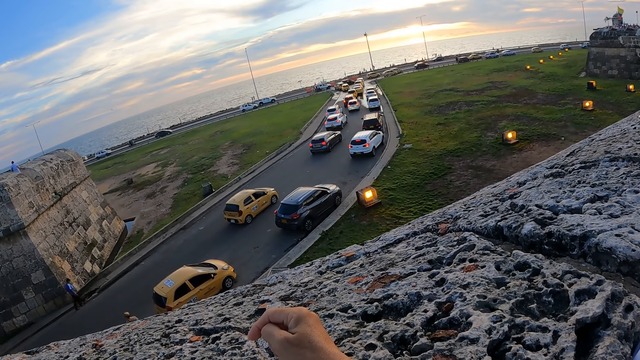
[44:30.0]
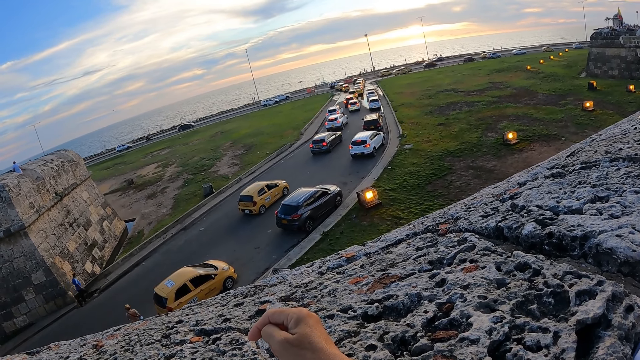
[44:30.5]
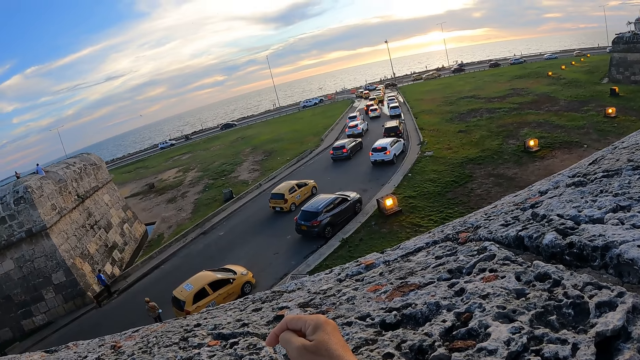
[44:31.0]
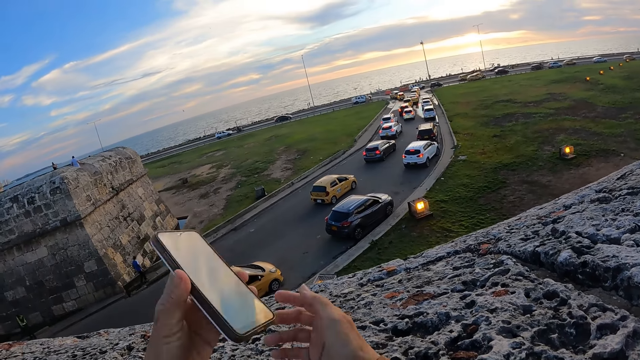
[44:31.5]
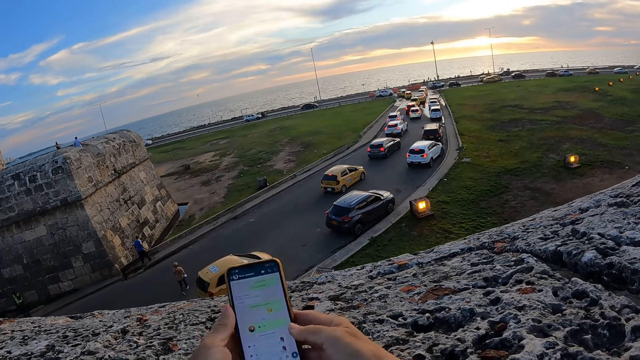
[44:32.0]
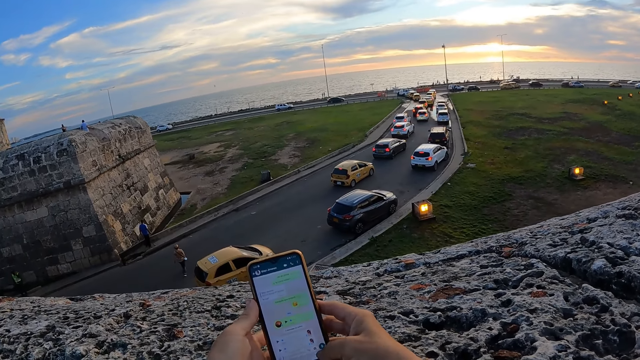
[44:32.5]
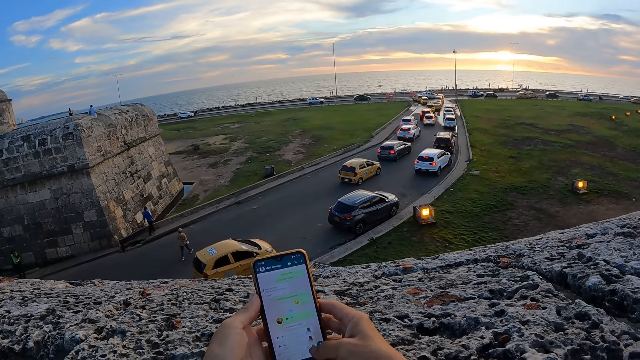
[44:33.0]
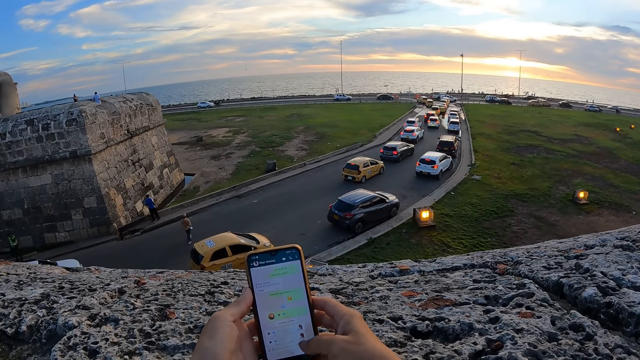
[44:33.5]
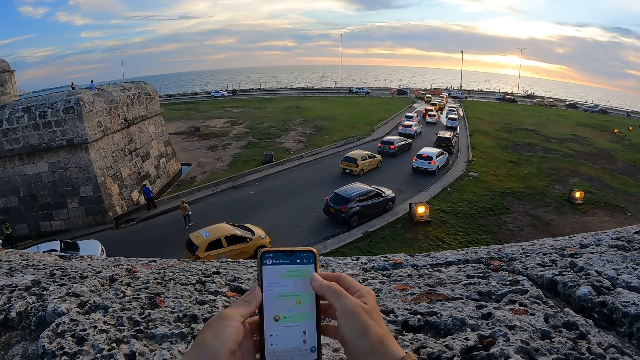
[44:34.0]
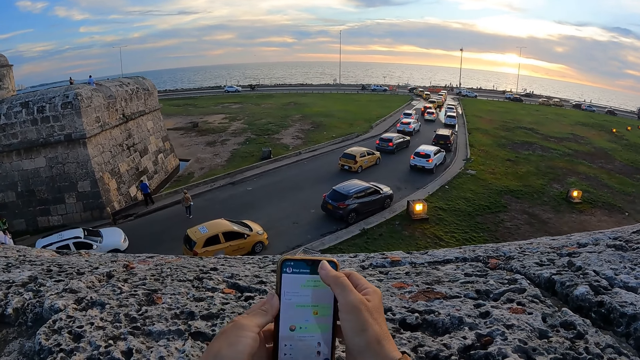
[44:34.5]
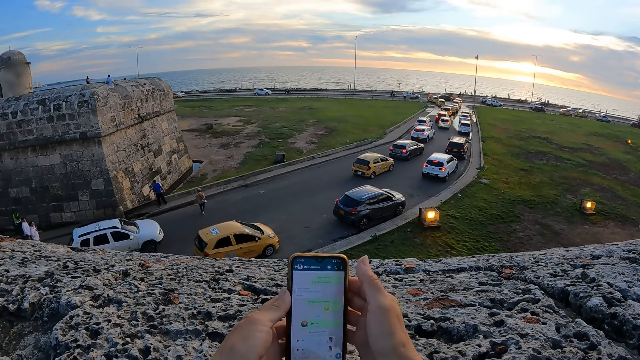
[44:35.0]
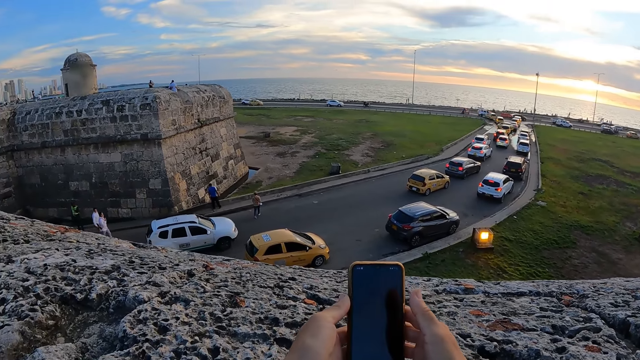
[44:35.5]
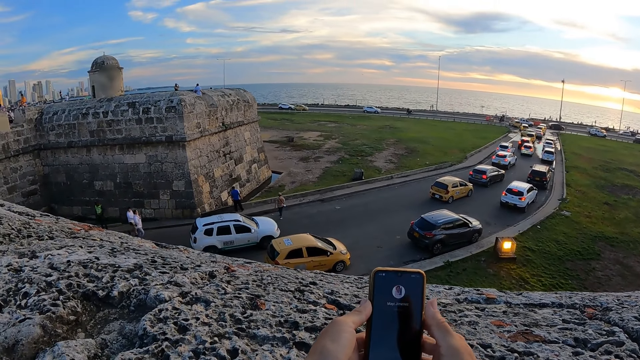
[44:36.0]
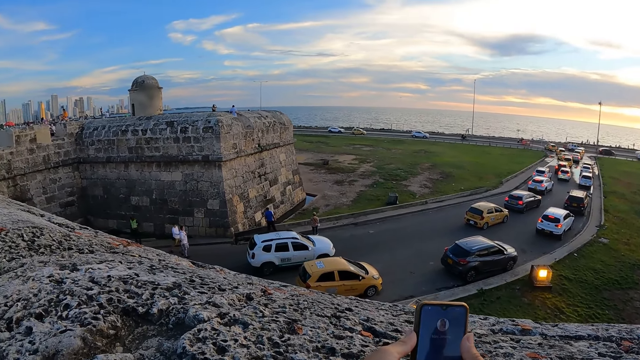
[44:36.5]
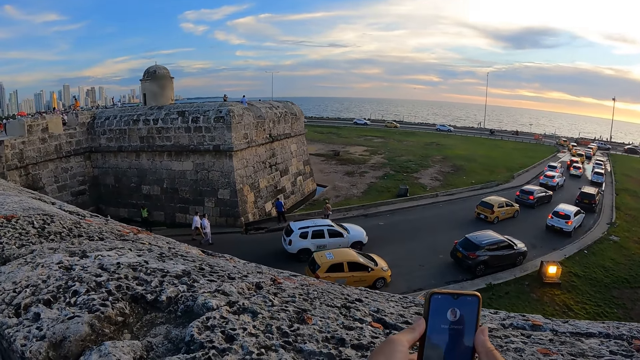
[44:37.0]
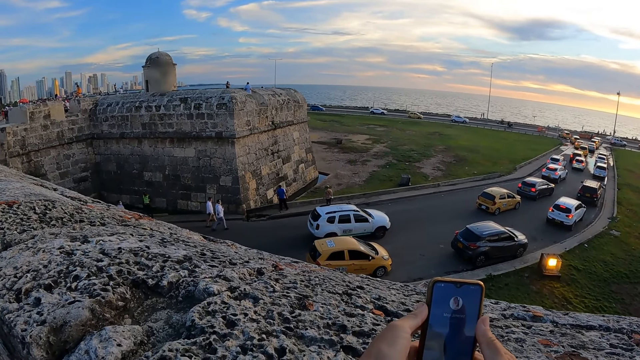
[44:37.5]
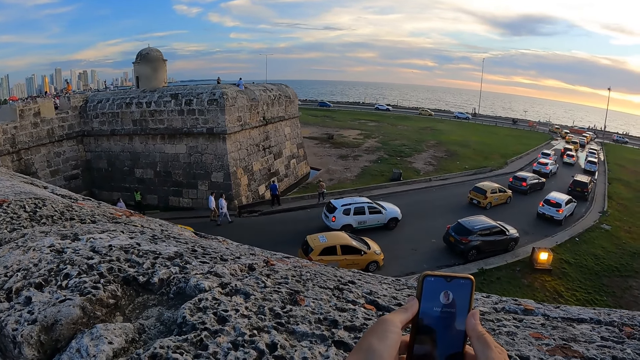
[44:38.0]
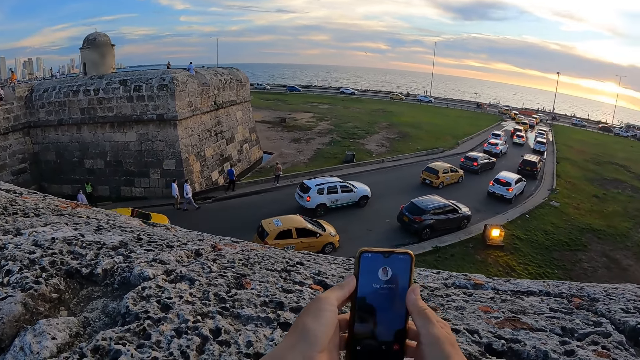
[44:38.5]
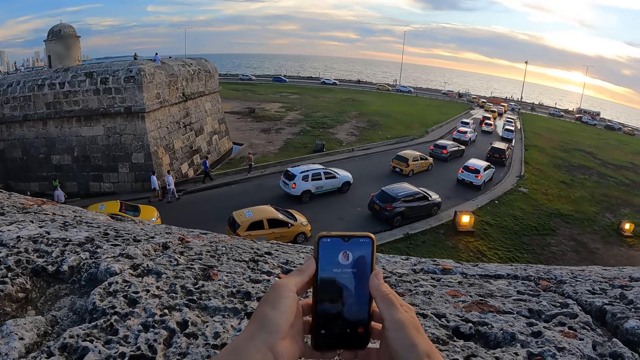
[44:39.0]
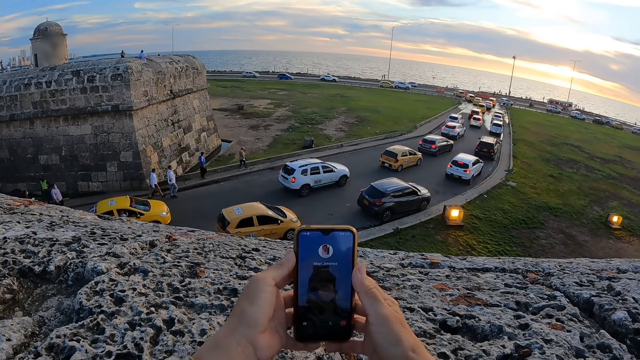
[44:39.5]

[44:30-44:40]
The camera wearer lowers a cellphone. He holds the phone in his hands. He presses the phone in his left hand with his right hand. He clicks a video call on the phone.

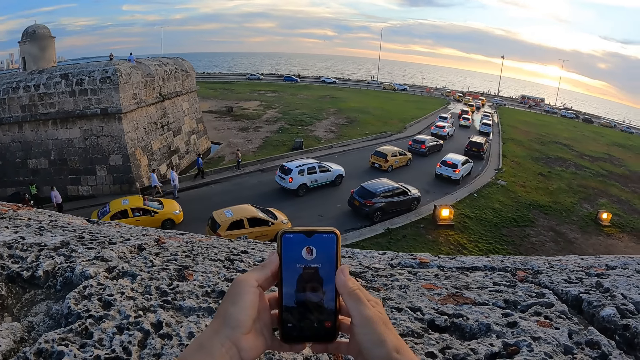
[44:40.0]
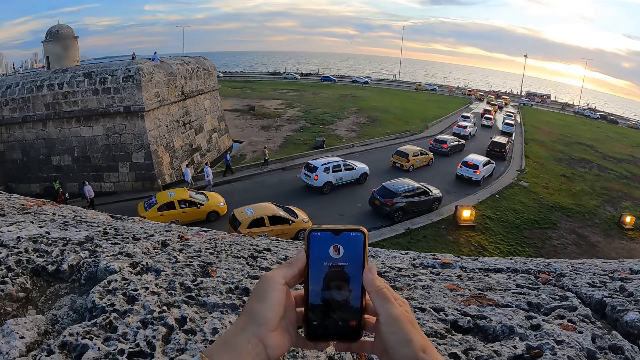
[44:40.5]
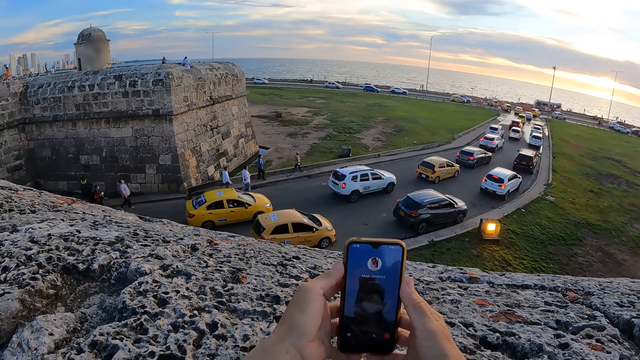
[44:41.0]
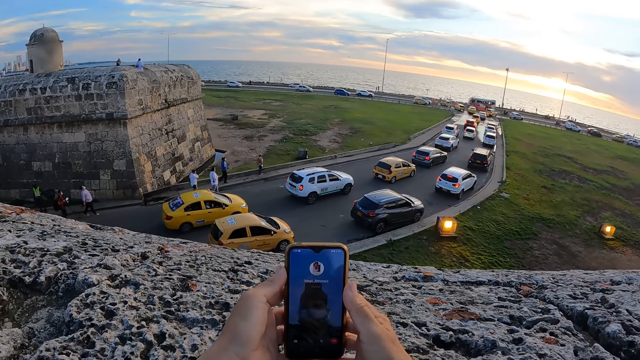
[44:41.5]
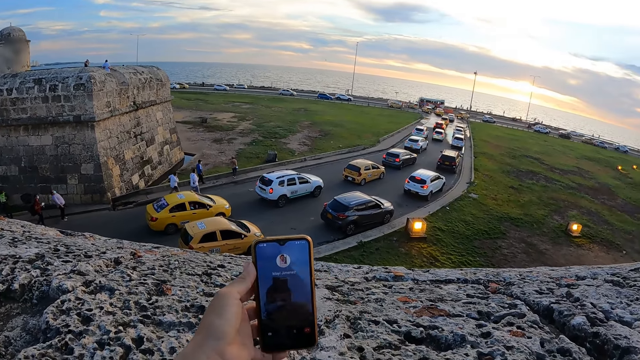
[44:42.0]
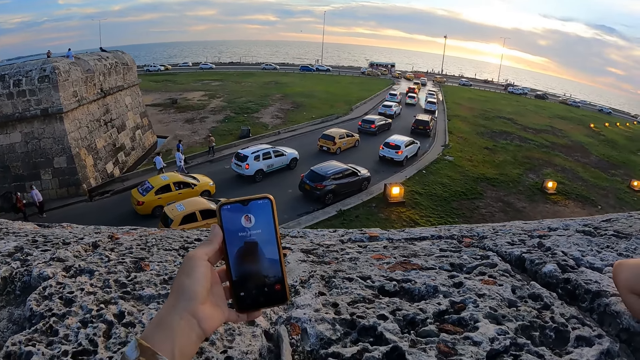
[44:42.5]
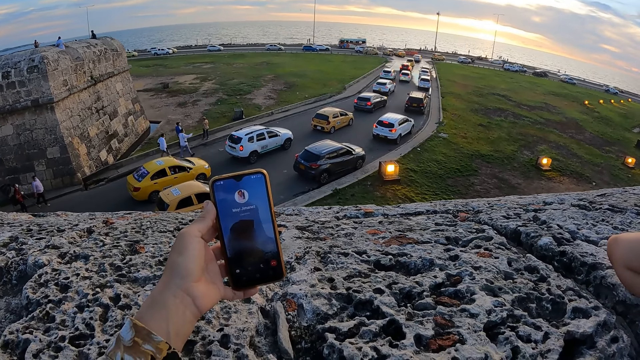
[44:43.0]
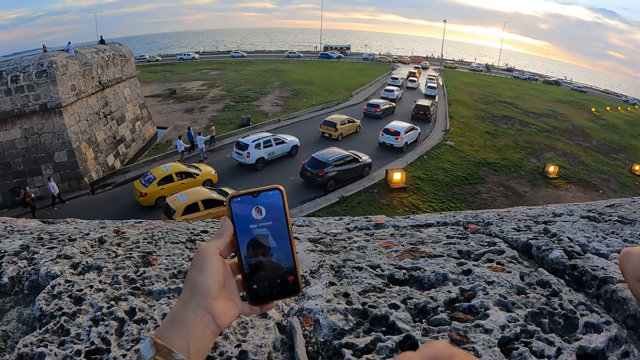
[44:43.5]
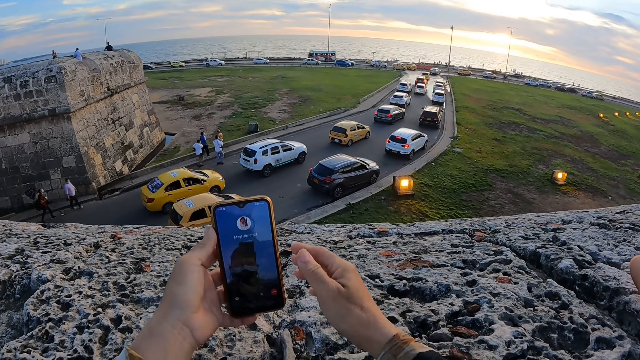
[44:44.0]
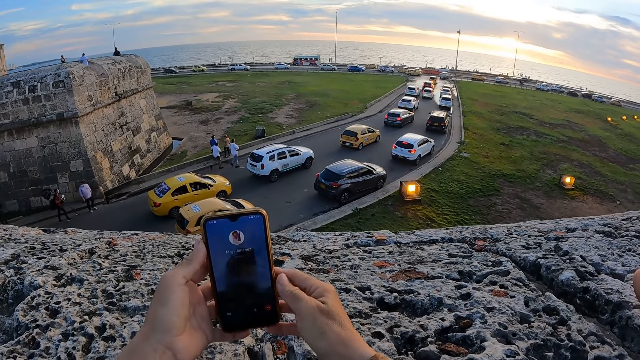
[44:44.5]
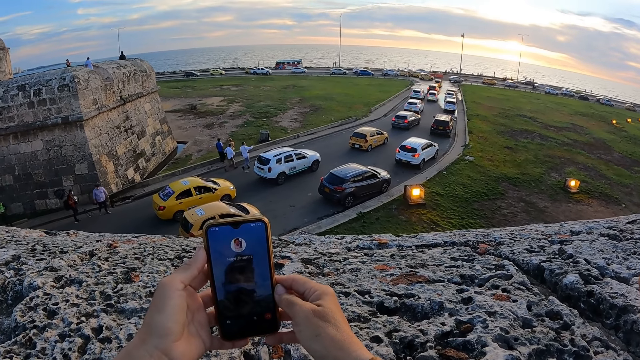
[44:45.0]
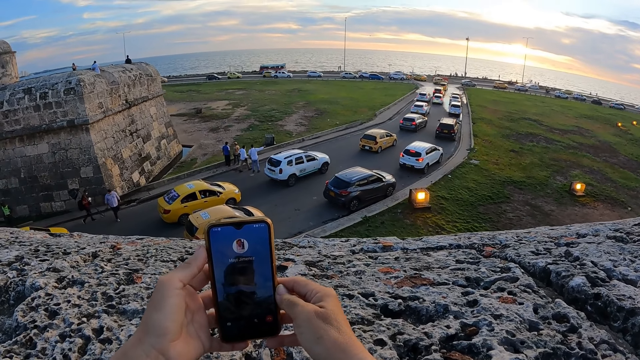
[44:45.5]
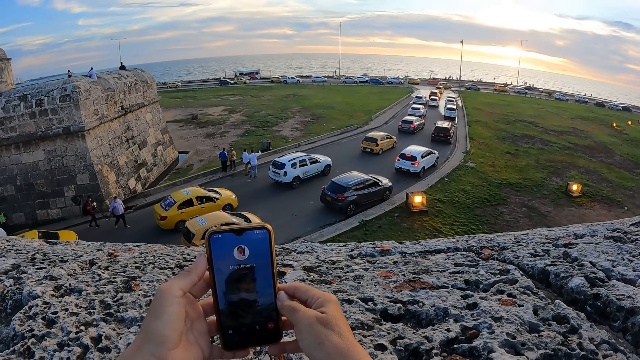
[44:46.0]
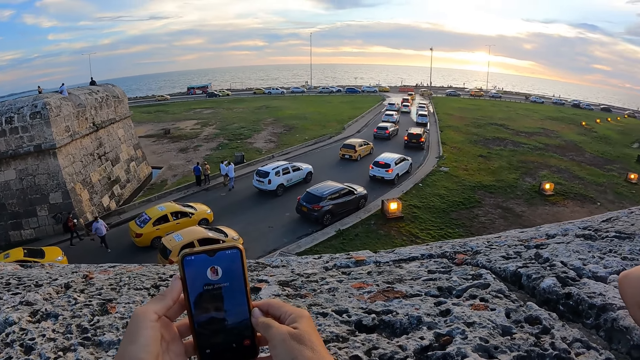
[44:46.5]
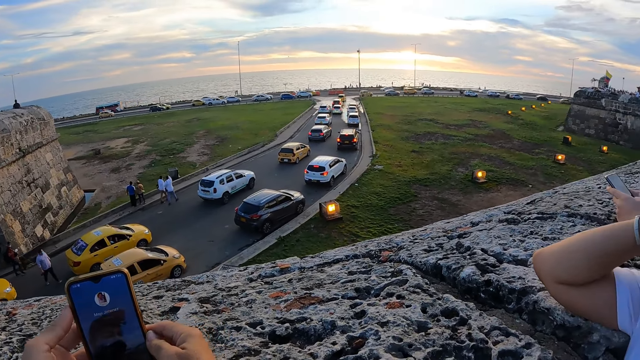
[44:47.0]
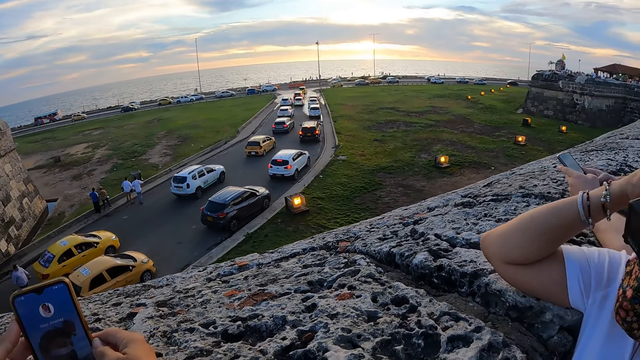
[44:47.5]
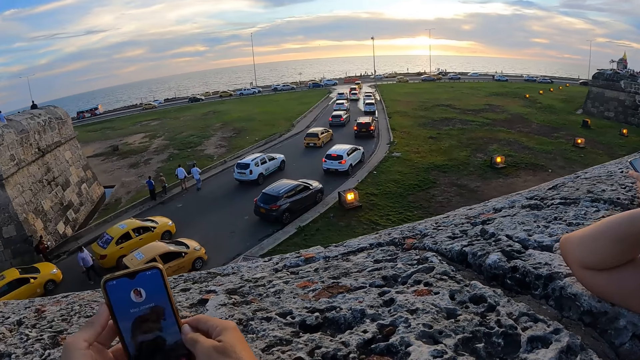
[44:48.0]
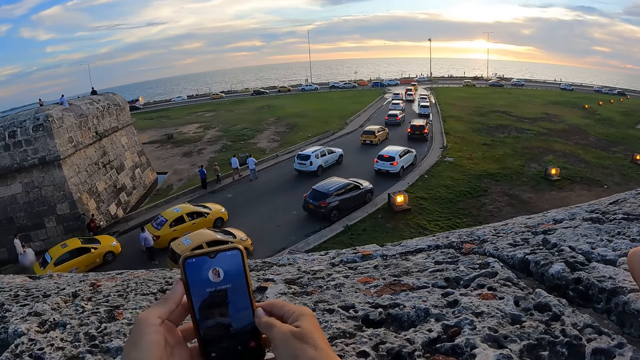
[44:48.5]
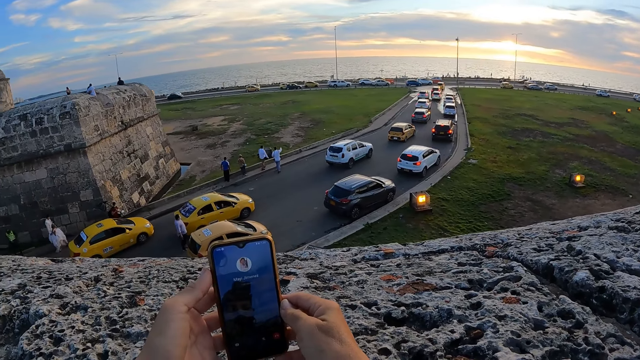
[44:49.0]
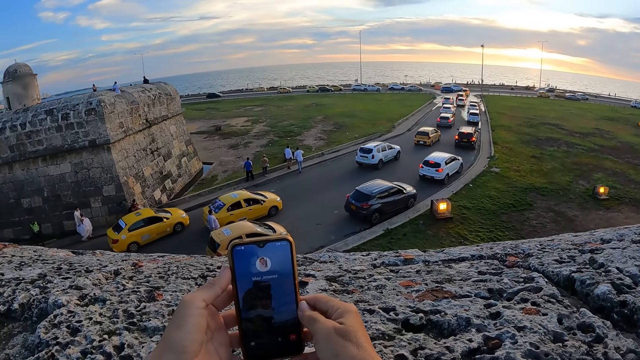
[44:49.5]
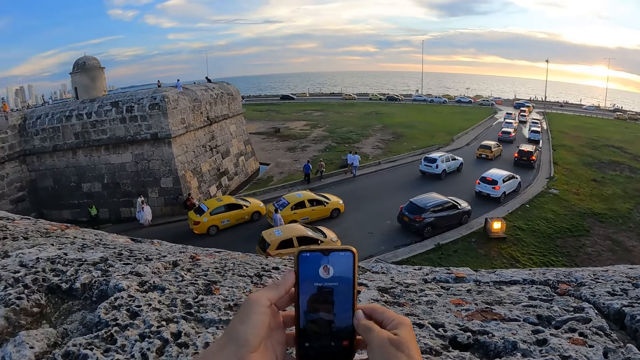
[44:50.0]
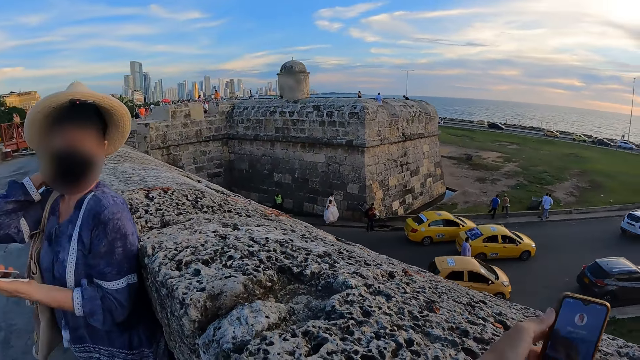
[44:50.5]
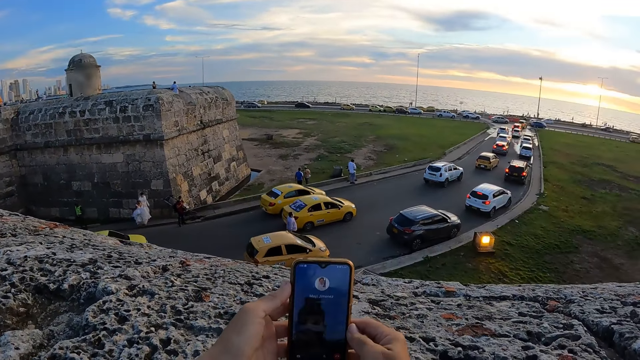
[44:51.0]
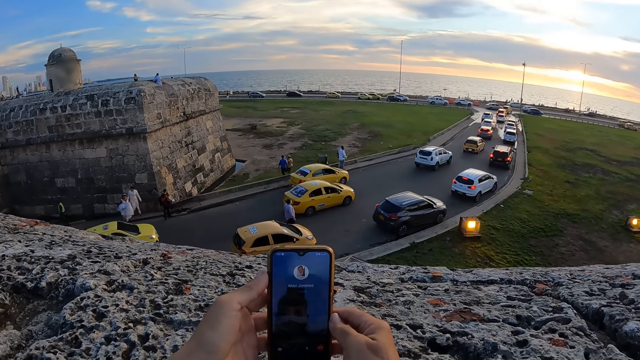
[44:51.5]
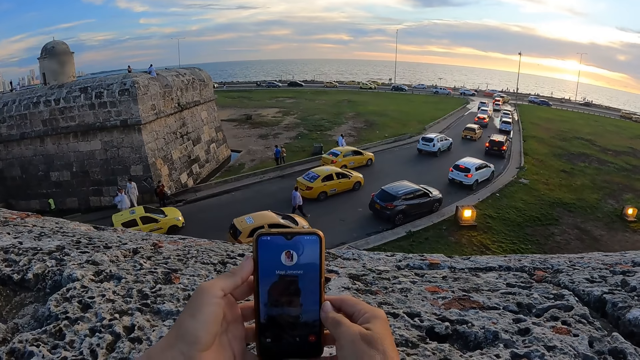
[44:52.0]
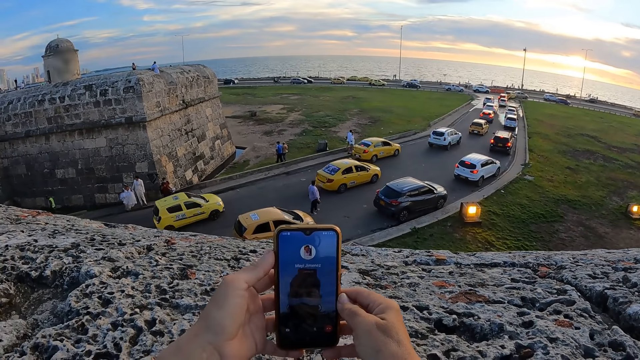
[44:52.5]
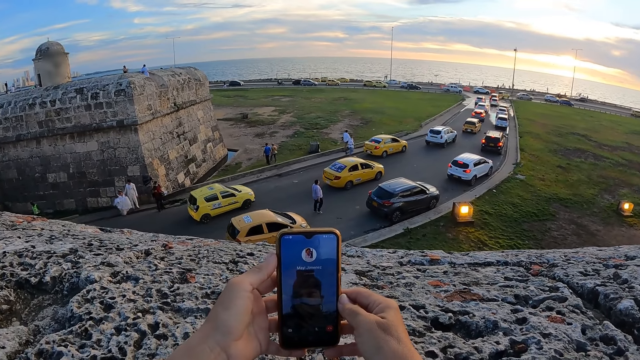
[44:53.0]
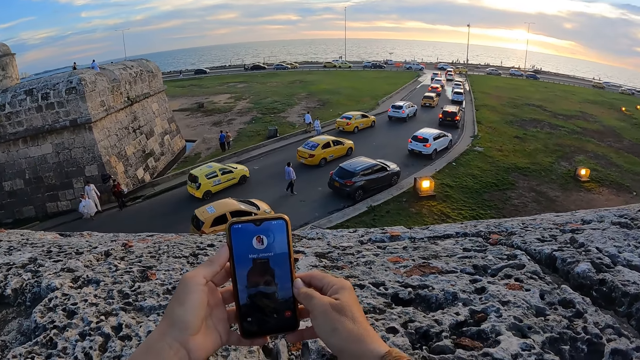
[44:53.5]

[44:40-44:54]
The camera wearer adjusts the mask. They hold a phone with both hands. They look around.
